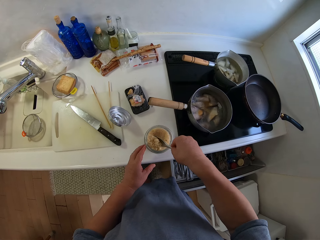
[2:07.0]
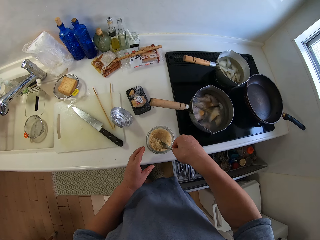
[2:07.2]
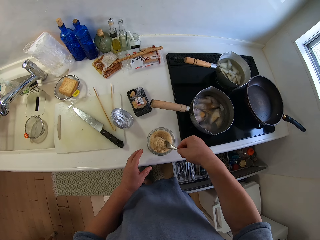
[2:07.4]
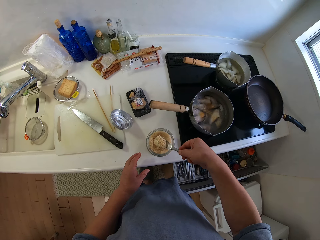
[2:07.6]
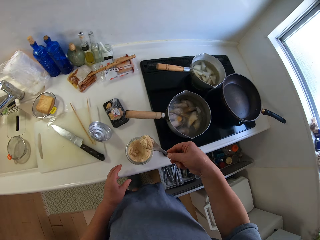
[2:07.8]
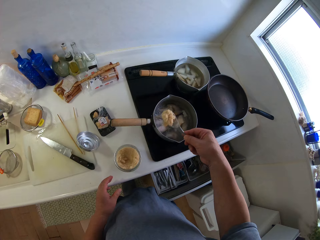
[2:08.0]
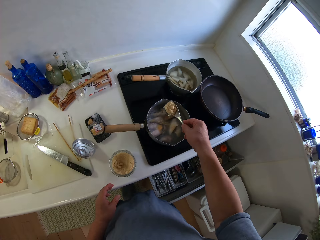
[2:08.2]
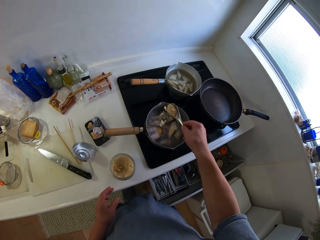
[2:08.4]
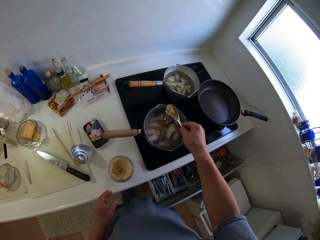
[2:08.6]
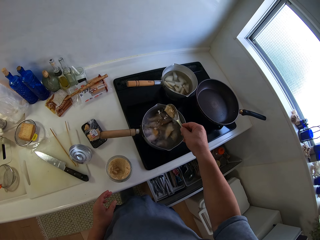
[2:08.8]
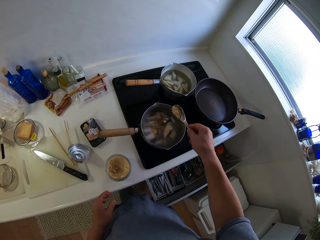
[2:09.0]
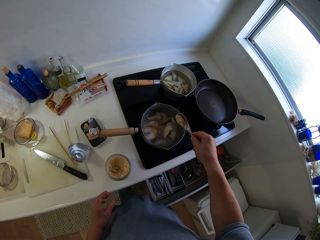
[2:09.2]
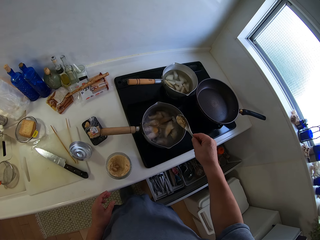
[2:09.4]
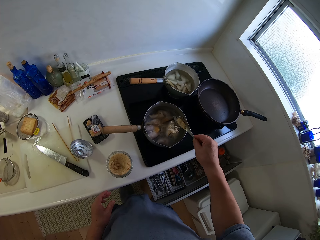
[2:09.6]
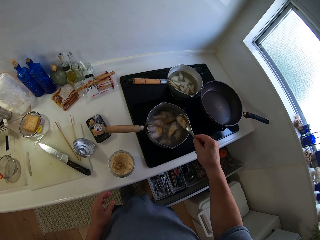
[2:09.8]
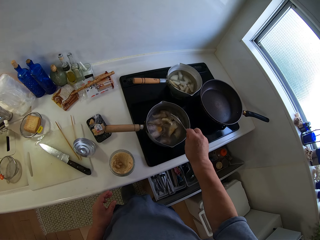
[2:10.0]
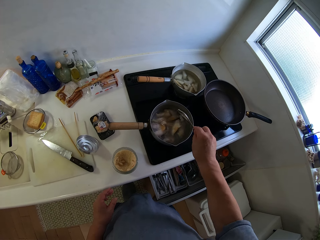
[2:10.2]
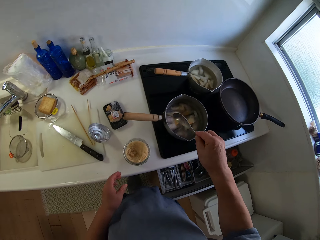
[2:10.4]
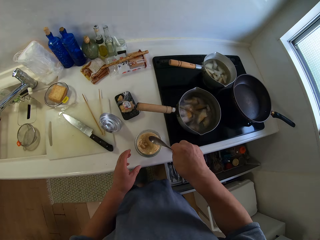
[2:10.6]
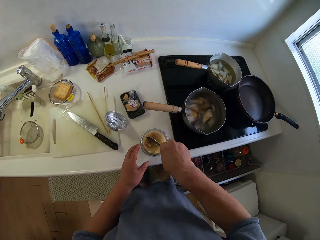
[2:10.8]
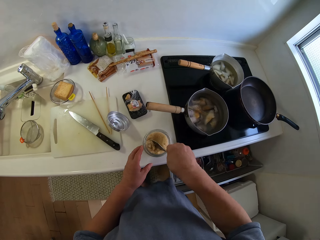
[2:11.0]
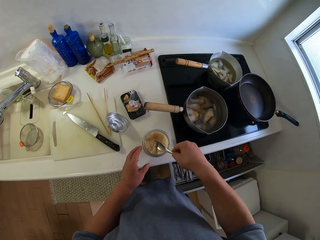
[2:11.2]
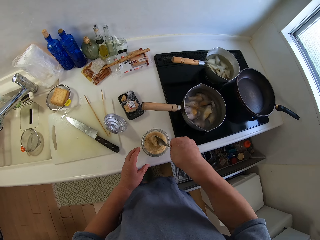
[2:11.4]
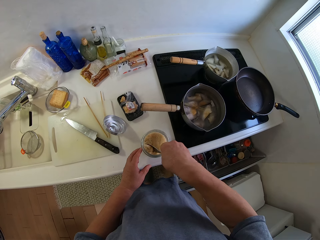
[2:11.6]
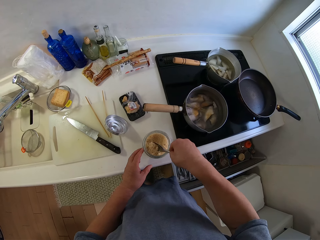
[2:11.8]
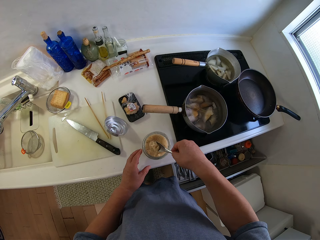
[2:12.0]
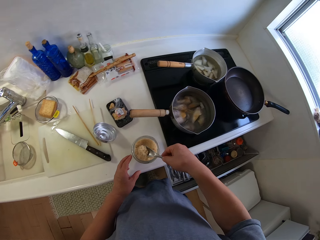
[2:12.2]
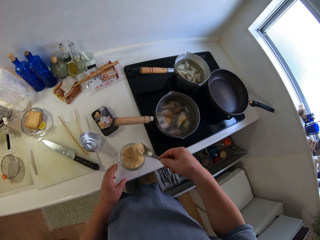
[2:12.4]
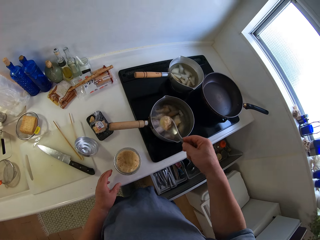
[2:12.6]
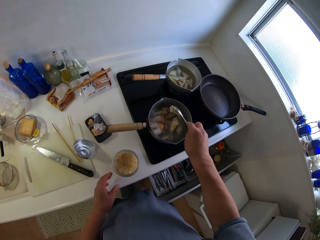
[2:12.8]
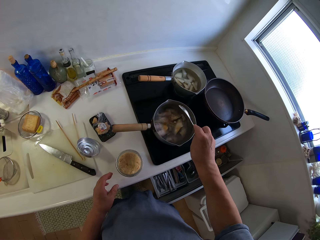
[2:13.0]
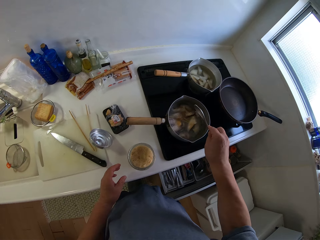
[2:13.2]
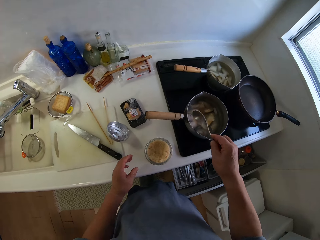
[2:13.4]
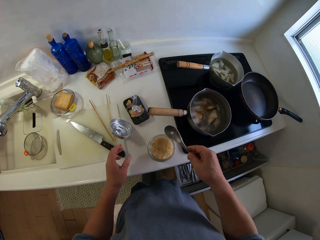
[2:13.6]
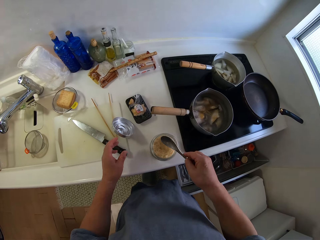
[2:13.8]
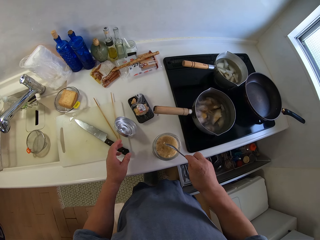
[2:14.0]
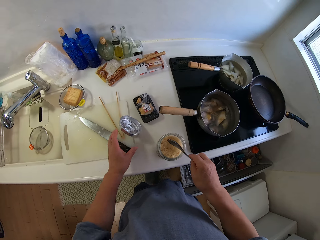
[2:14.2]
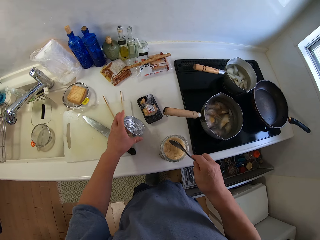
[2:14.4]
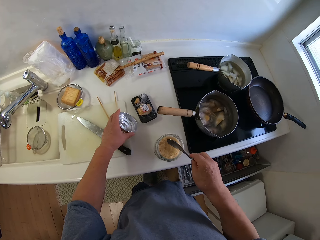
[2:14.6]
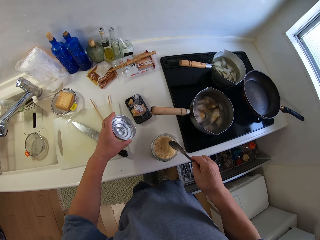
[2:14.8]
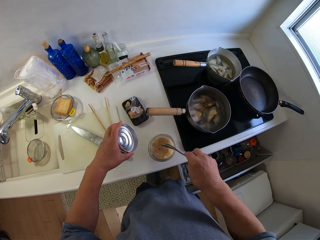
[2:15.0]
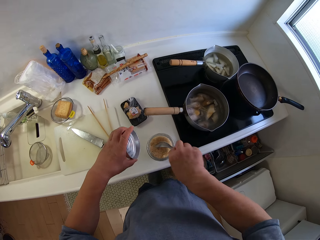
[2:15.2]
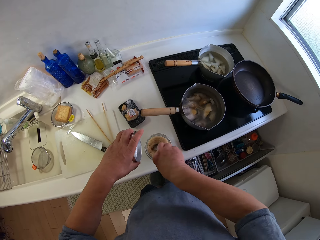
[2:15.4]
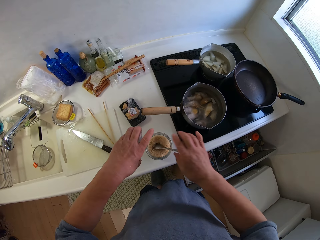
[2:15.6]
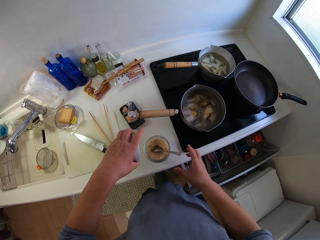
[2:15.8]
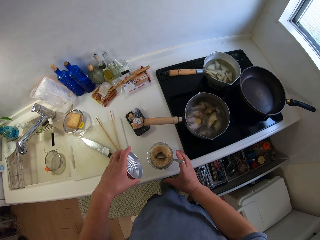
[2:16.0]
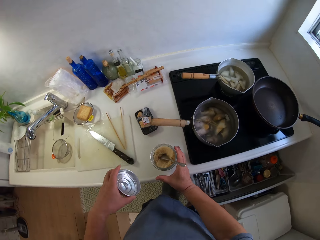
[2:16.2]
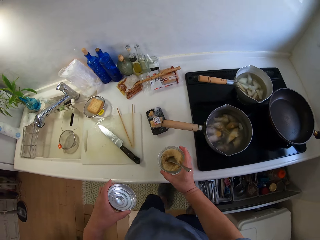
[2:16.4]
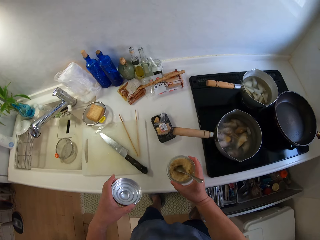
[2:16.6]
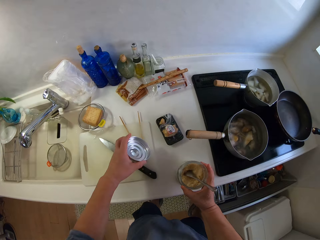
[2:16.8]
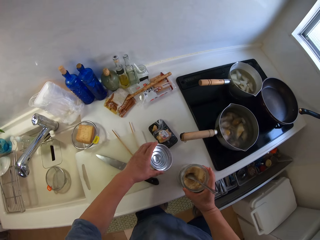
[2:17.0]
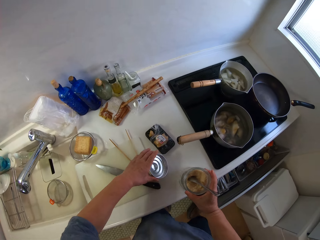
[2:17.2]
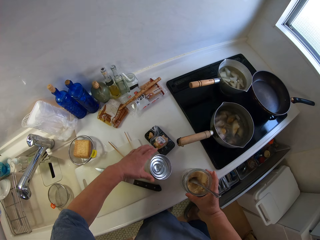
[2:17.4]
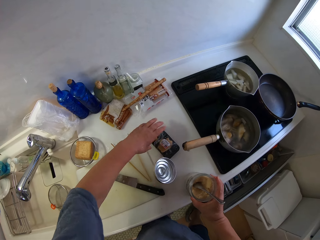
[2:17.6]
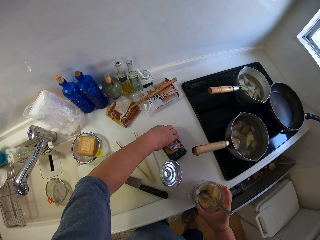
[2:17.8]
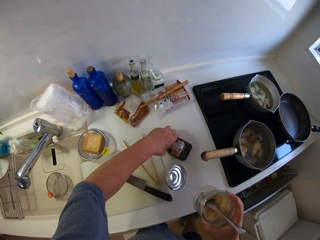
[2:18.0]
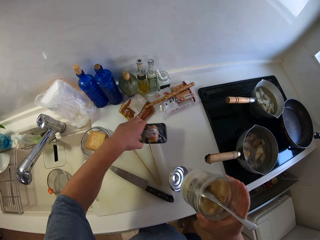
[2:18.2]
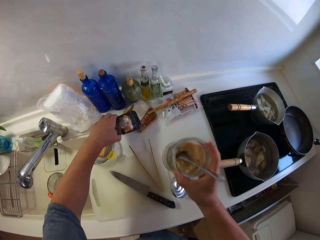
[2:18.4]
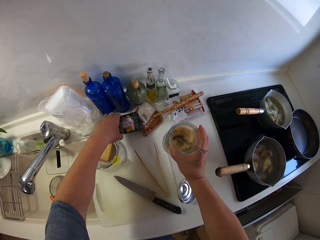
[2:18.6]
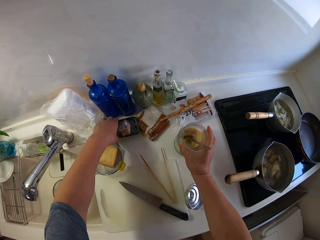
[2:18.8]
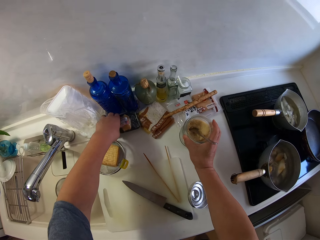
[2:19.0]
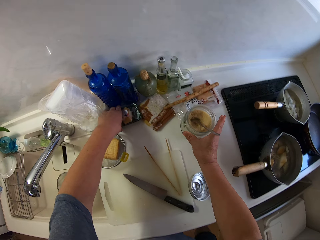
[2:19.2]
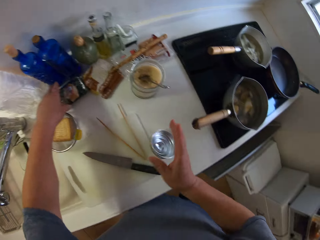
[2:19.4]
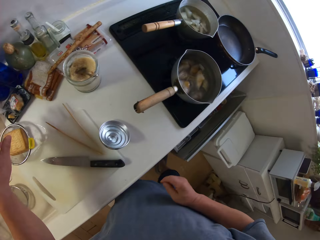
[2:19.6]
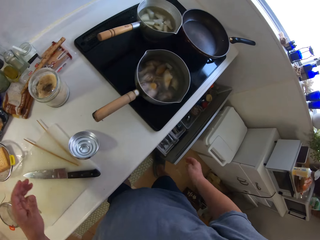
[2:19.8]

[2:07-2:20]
The camera wearer scoops the condiments from the glass container with the spoon in his right hand. He pours the condiments into the pot of yam on the gas cooker. He scoops the condiments from the glass container with the spoon in his right hand. He pours the condiments into the pot of yam on the gas cooker. He lifts the lid of the glass container with his left hand. He hits the spoon on the sufuria. He dips the spoon into the condiments in the glass container. He puts the tins and packet aside. He drops the lid of the glass container on the slab. He adjusts the pack of ginger on the slab, lifts the glass container from the slab with his right hand and drops the pack of ginger at the corner of the slab.

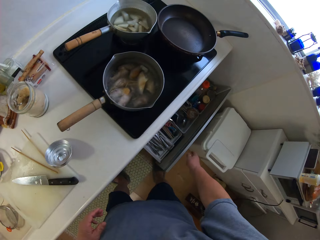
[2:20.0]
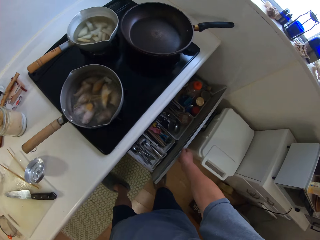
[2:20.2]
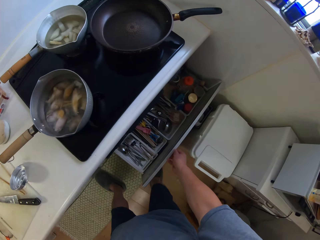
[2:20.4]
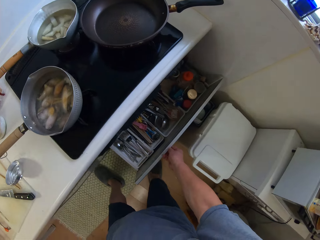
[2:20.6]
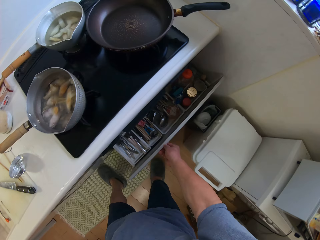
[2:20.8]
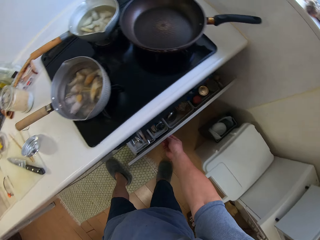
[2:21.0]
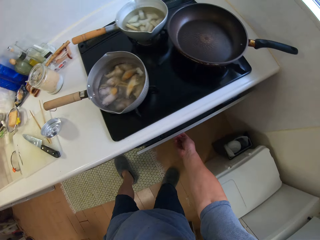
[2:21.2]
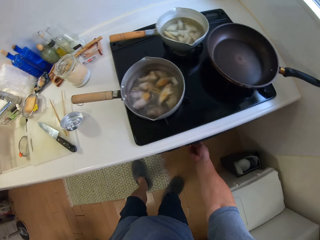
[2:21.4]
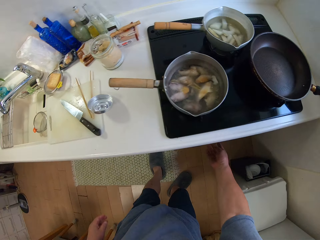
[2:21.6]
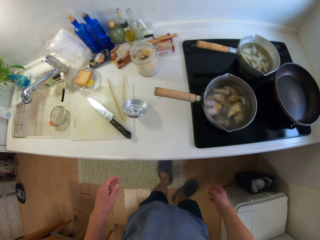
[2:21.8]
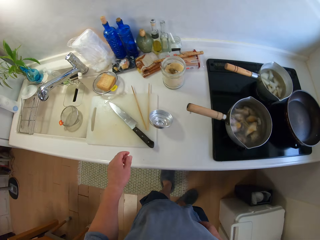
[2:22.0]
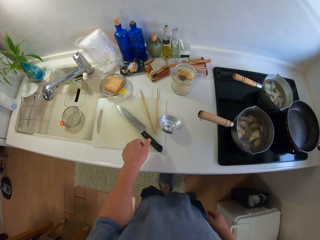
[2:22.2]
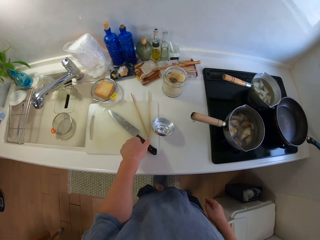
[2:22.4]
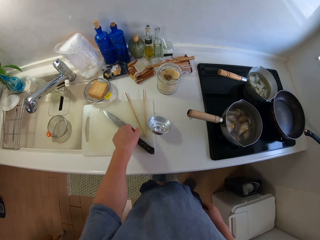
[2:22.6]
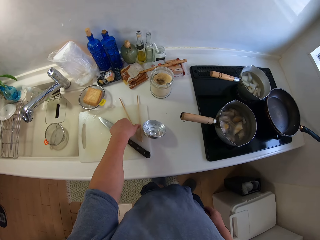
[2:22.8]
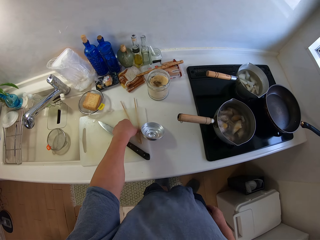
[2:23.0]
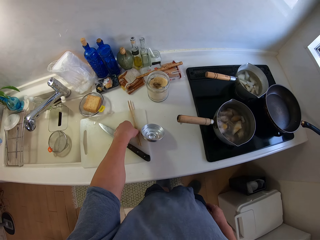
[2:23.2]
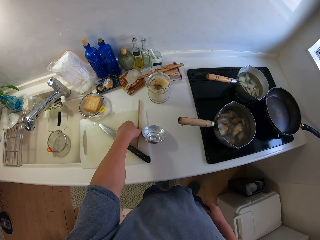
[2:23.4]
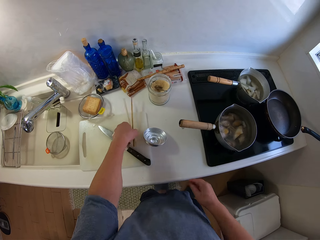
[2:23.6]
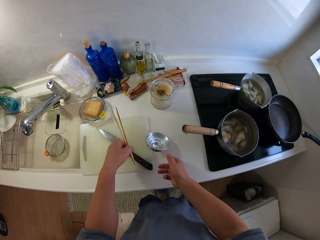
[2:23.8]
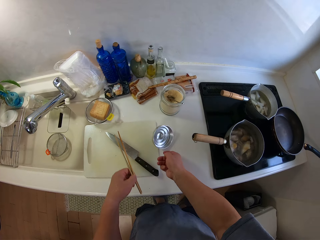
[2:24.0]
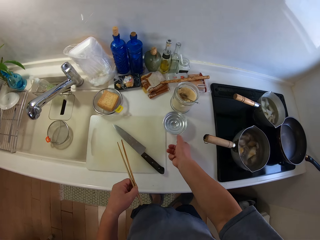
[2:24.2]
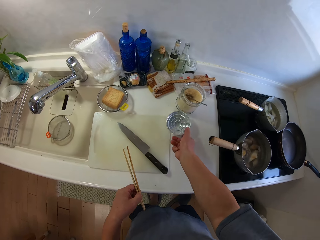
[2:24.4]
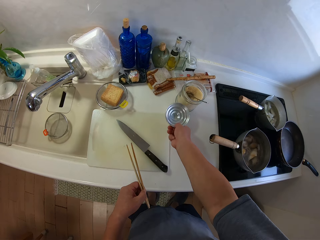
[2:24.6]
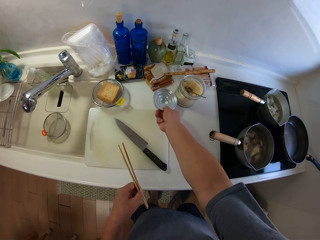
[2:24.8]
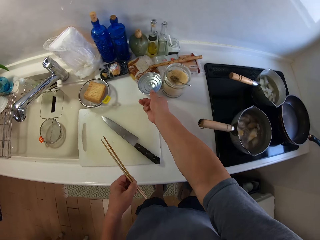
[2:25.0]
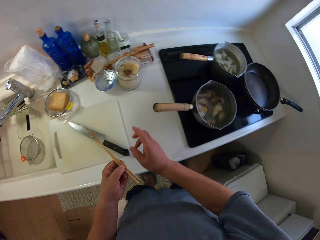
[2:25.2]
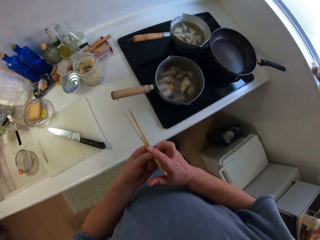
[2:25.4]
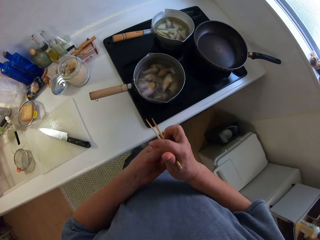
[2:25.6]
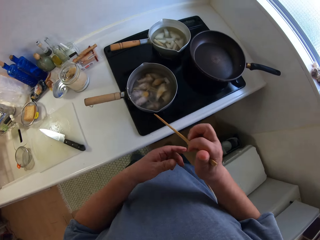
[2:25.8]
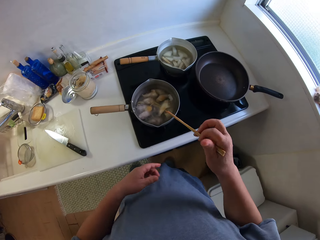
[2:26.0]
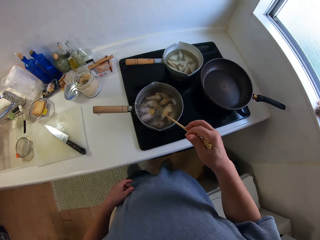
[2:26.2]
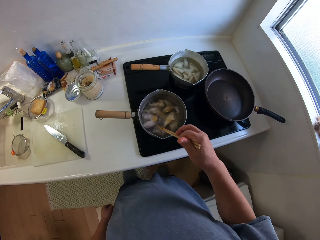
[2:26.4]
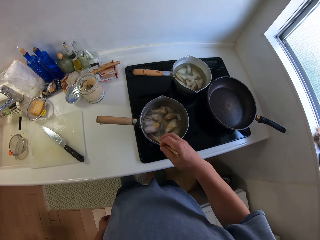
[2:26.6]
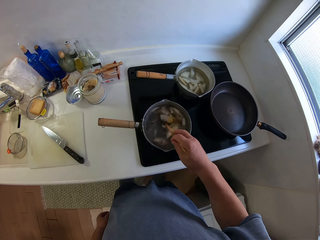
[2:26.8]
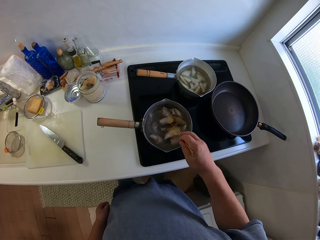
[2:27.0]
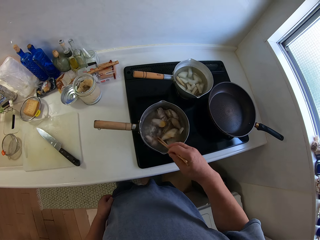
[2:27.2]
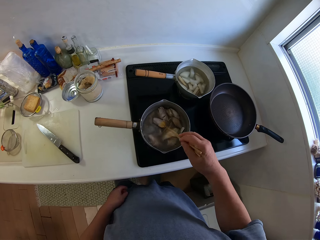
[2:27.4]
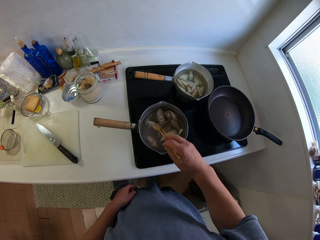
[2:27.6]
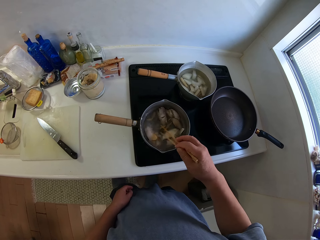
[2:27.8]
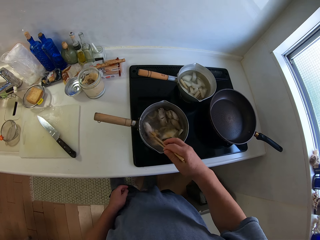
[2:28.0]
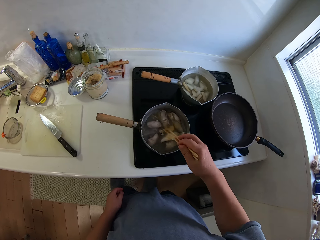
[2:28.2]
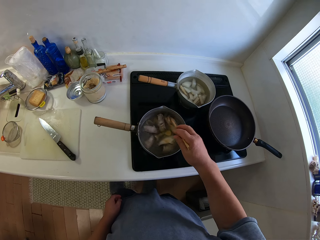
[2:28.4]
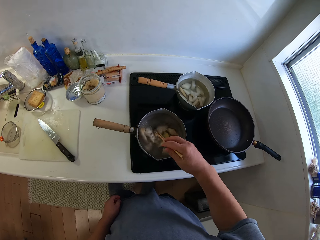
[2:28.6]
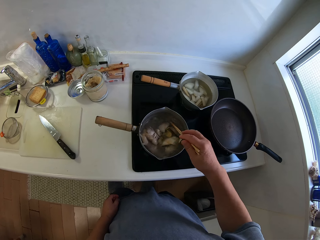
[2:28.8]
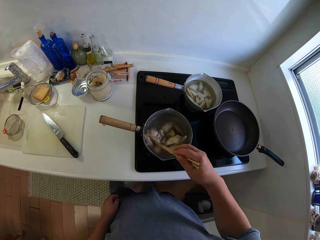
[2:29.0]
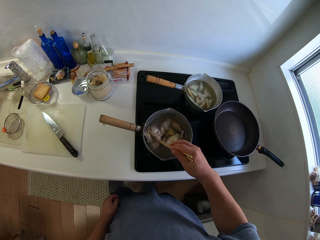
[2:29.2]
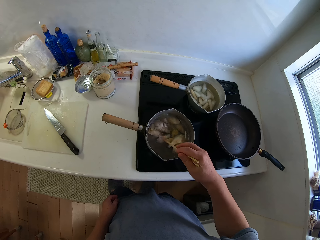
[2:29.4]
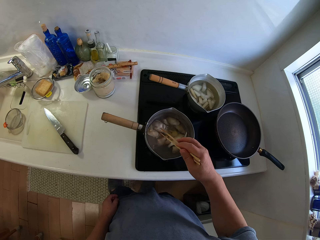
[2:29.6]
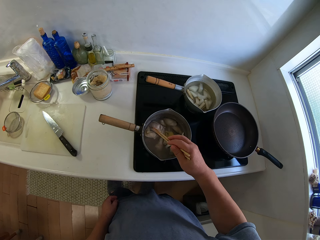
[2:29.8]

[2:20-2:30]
The camera wearer closes the cupboard with his right hand. He picks up the chopping sticks from the chopping board with his left hand. He pushes the tin cover. He adjusts the glass container lid with his right hand. He passes the chopping sticks to his right hand. He stirs the yam in the pot with the chopping sticks in his right hand. He turns the fish.
